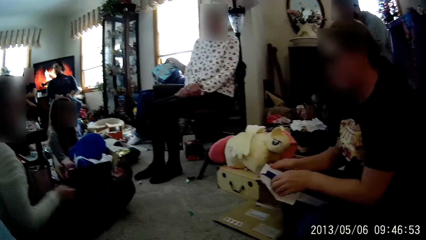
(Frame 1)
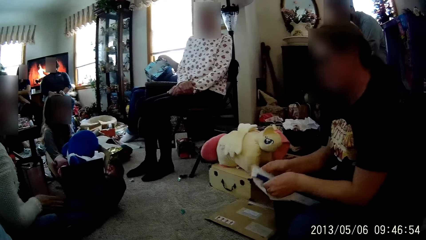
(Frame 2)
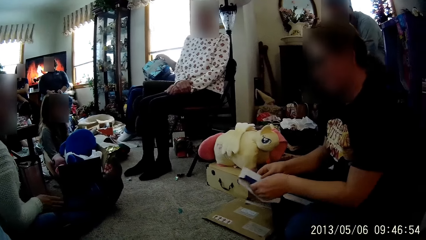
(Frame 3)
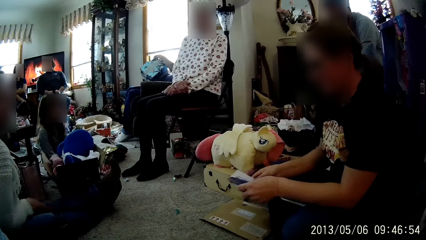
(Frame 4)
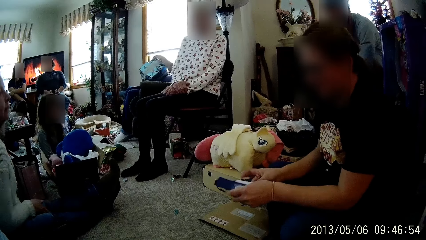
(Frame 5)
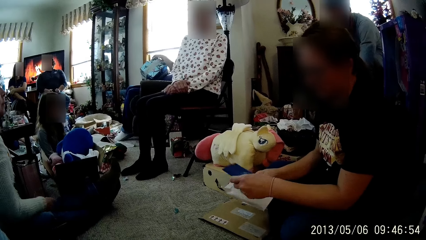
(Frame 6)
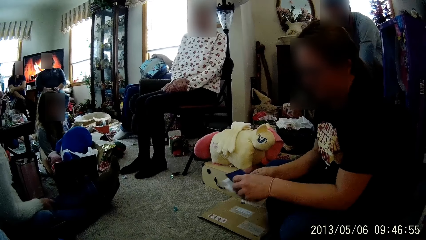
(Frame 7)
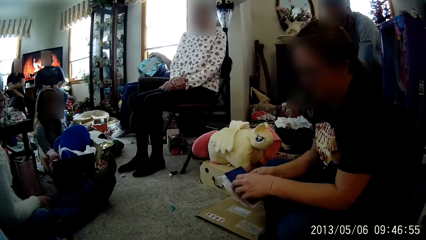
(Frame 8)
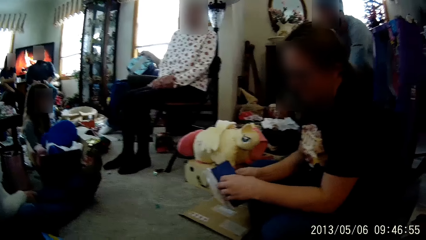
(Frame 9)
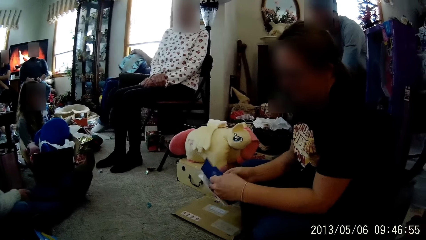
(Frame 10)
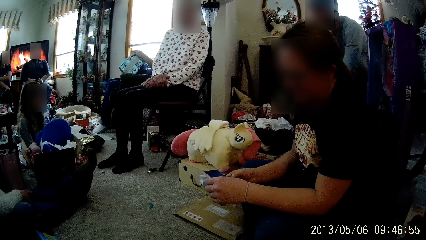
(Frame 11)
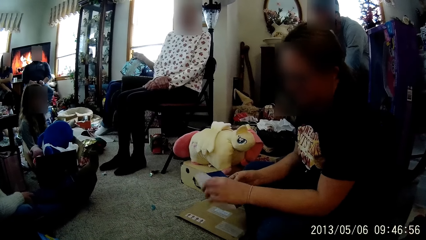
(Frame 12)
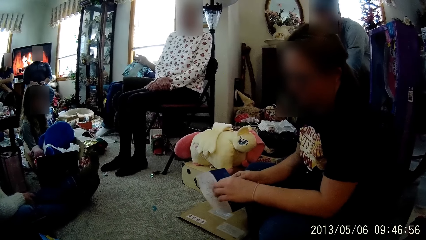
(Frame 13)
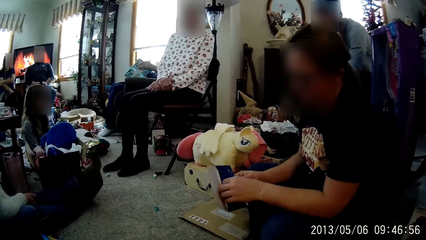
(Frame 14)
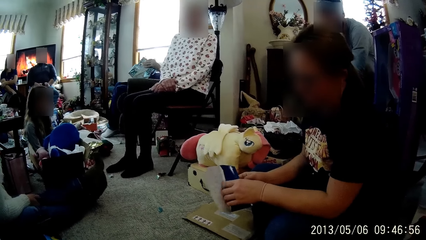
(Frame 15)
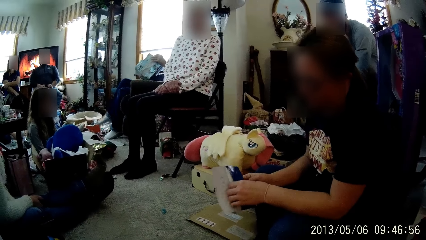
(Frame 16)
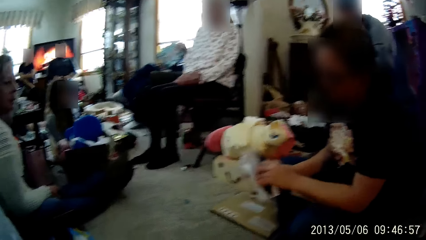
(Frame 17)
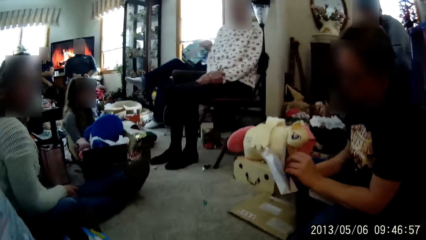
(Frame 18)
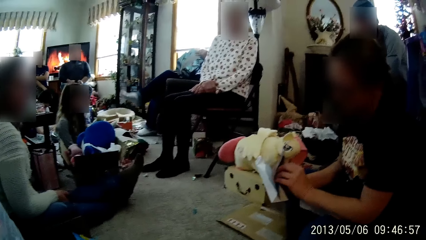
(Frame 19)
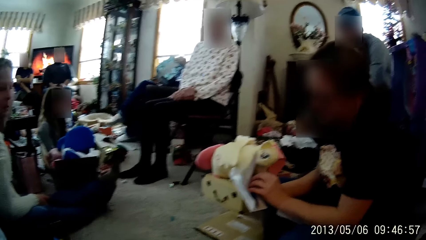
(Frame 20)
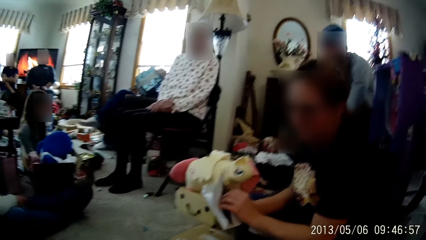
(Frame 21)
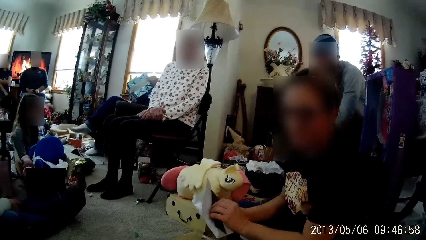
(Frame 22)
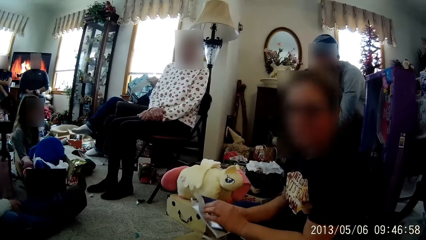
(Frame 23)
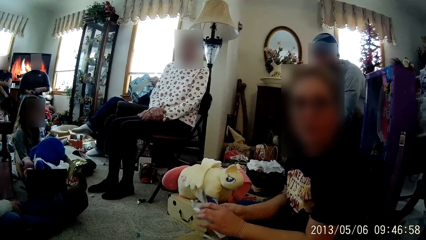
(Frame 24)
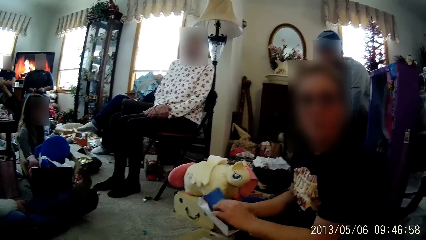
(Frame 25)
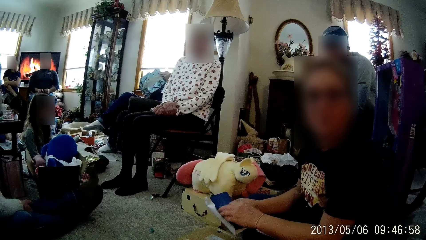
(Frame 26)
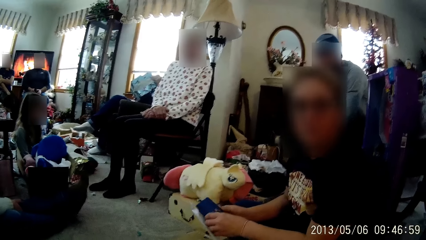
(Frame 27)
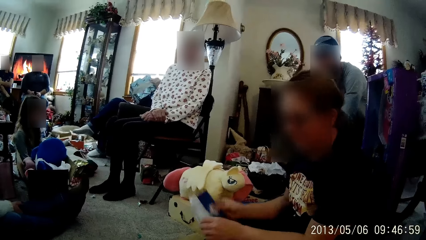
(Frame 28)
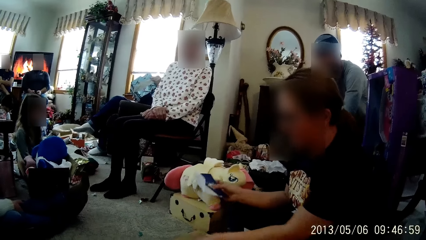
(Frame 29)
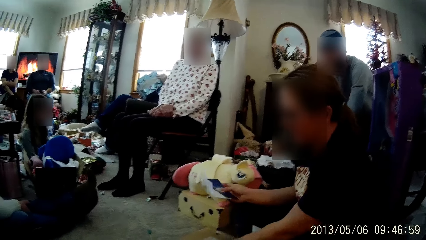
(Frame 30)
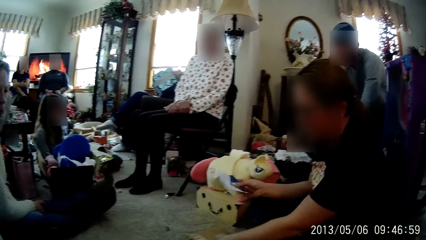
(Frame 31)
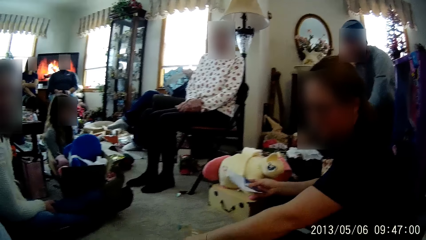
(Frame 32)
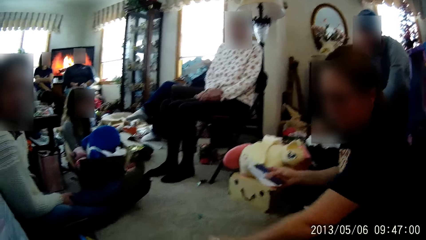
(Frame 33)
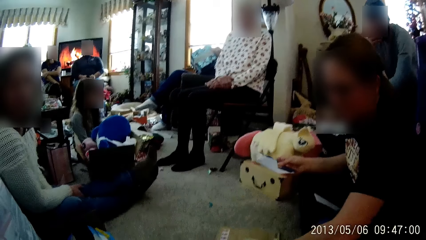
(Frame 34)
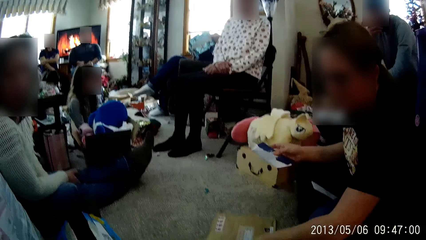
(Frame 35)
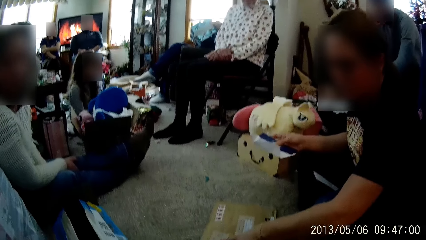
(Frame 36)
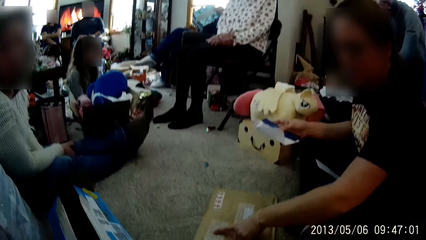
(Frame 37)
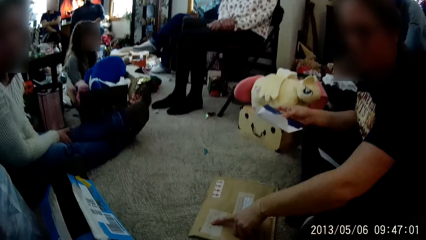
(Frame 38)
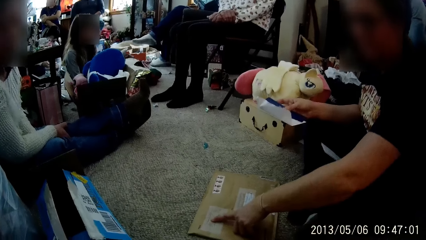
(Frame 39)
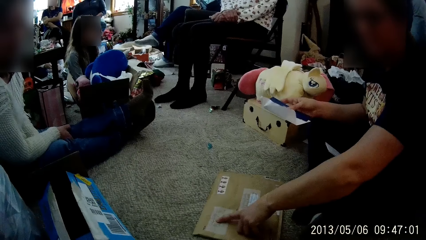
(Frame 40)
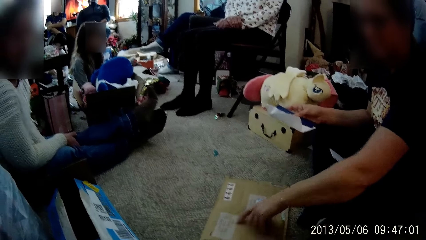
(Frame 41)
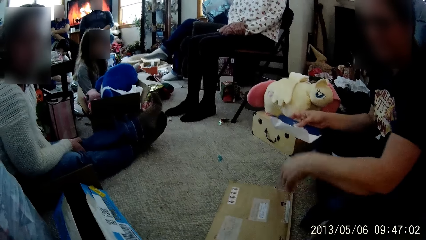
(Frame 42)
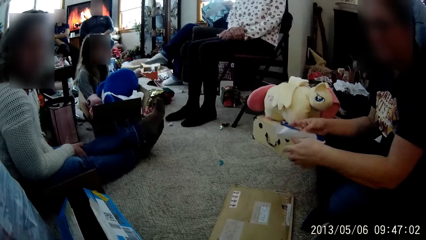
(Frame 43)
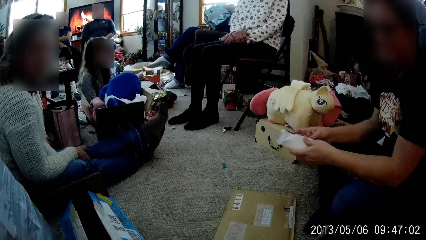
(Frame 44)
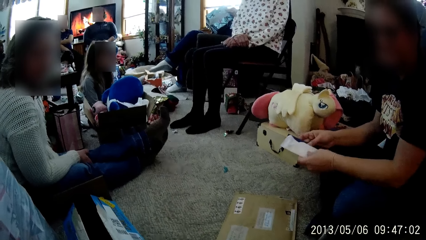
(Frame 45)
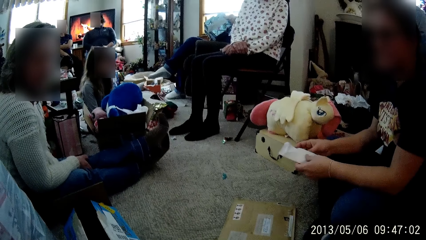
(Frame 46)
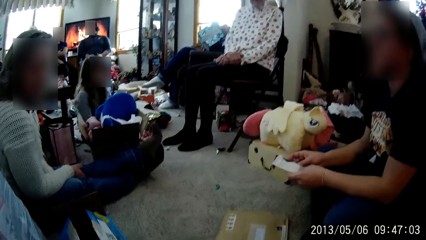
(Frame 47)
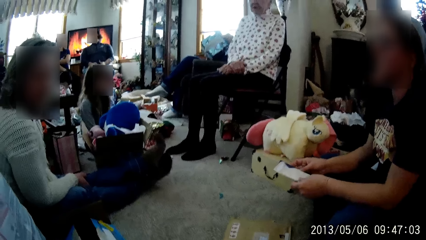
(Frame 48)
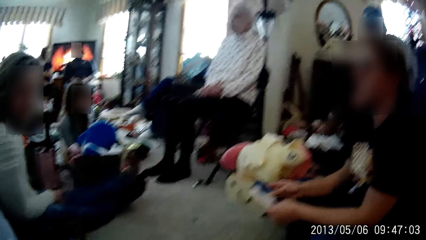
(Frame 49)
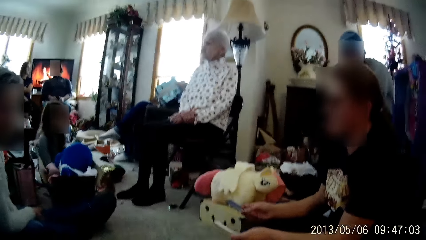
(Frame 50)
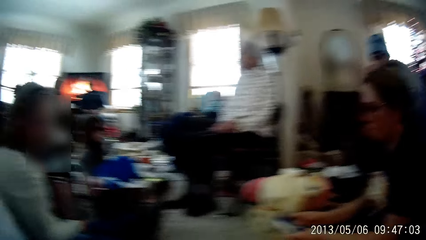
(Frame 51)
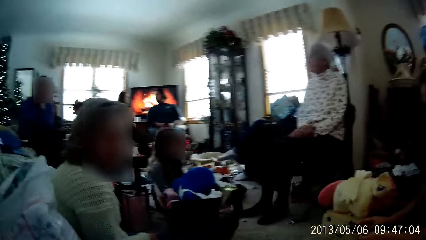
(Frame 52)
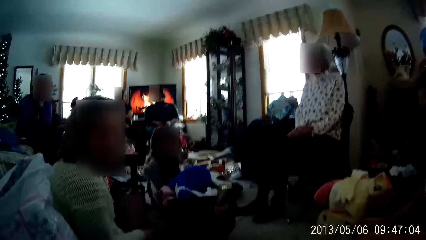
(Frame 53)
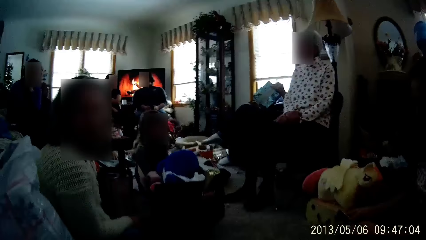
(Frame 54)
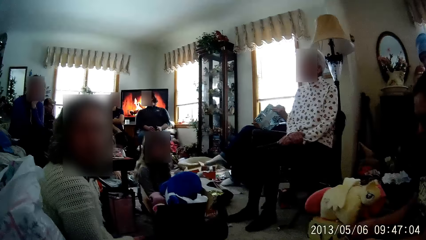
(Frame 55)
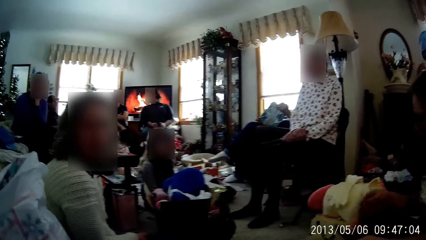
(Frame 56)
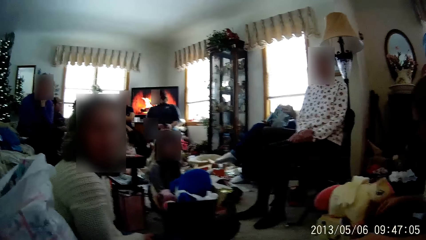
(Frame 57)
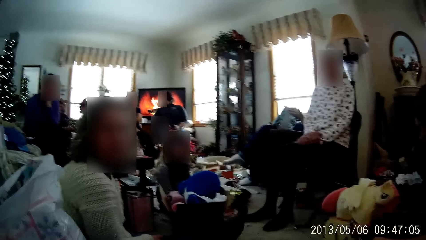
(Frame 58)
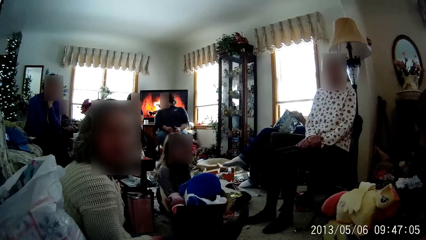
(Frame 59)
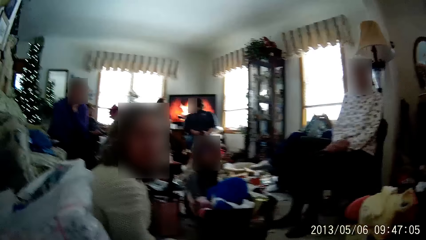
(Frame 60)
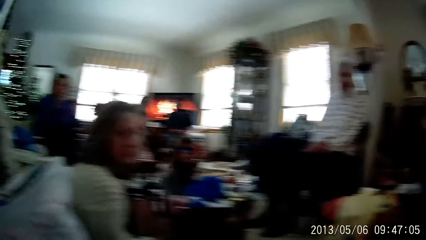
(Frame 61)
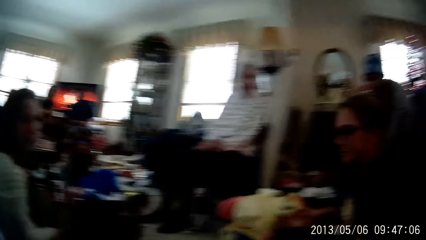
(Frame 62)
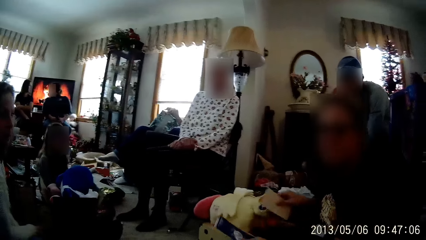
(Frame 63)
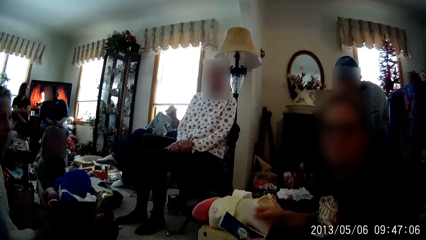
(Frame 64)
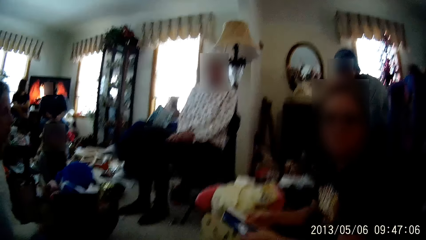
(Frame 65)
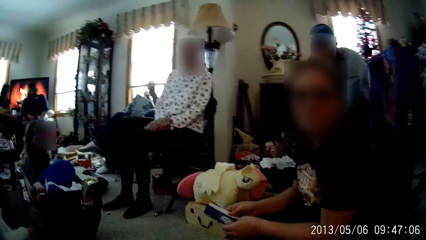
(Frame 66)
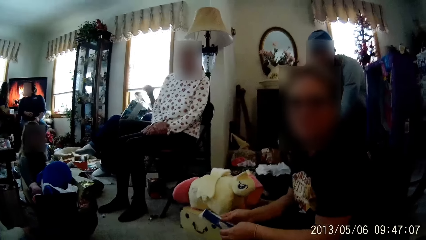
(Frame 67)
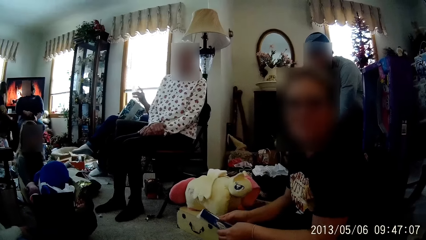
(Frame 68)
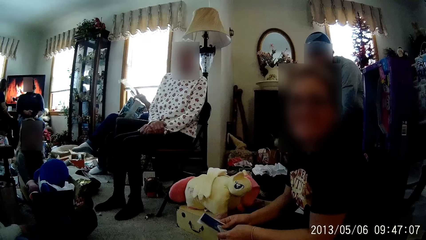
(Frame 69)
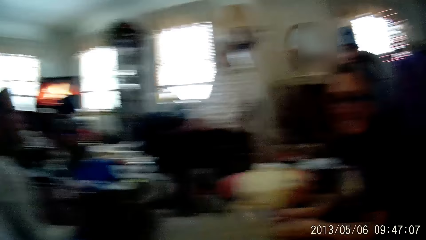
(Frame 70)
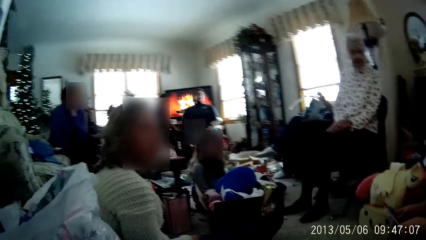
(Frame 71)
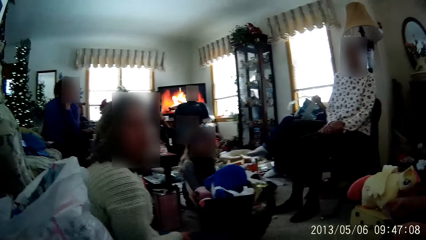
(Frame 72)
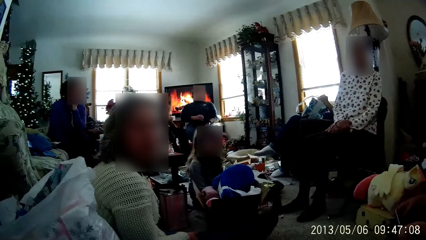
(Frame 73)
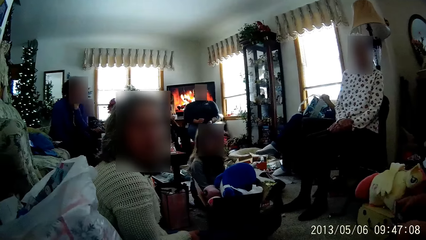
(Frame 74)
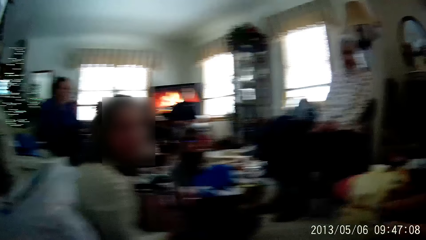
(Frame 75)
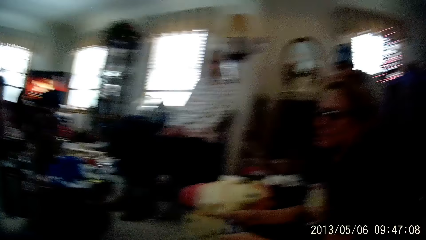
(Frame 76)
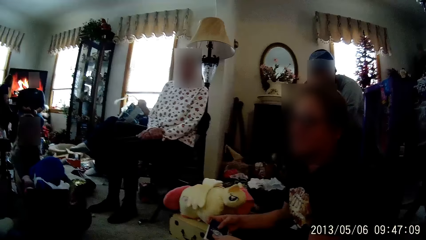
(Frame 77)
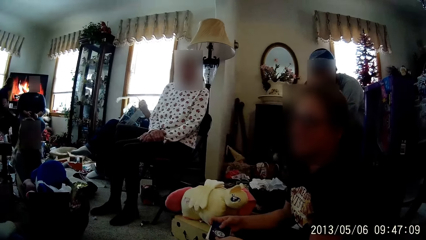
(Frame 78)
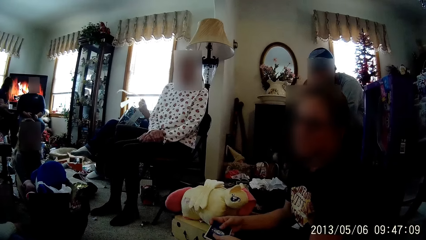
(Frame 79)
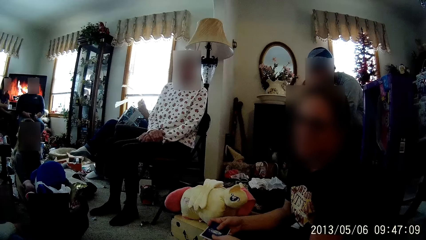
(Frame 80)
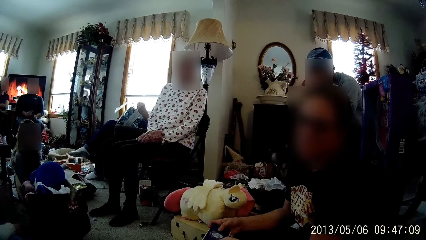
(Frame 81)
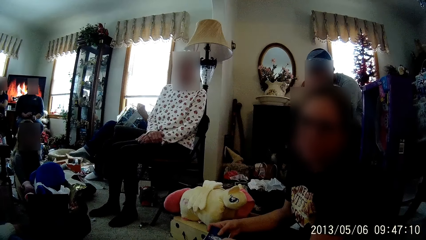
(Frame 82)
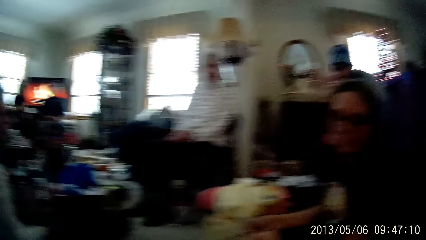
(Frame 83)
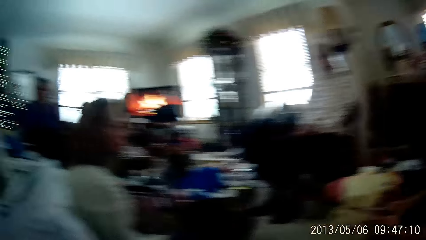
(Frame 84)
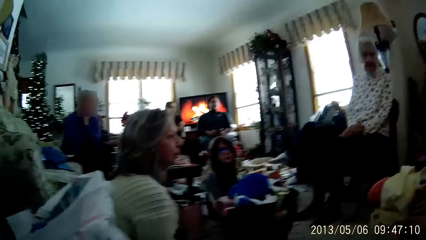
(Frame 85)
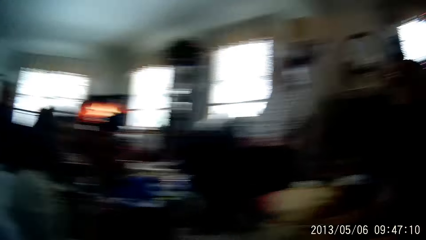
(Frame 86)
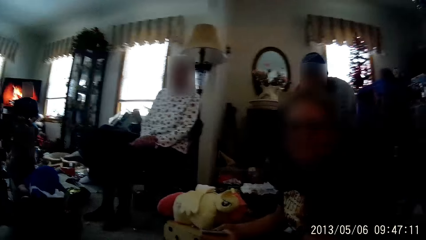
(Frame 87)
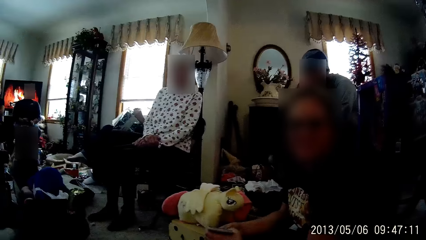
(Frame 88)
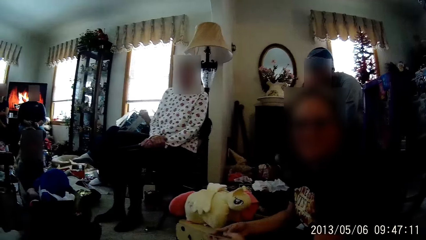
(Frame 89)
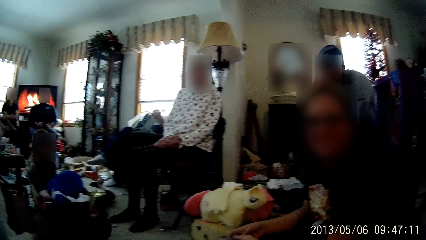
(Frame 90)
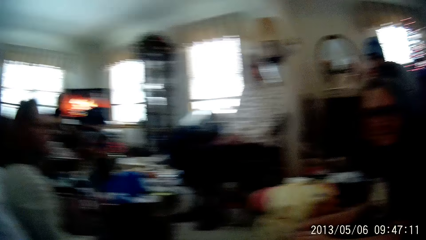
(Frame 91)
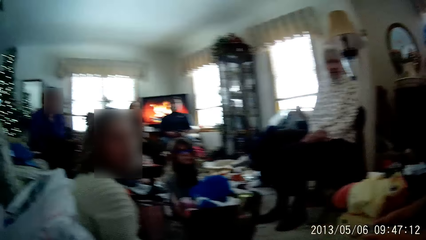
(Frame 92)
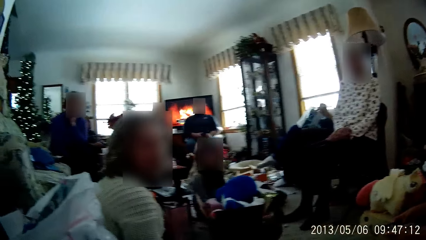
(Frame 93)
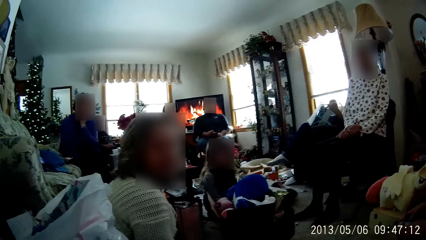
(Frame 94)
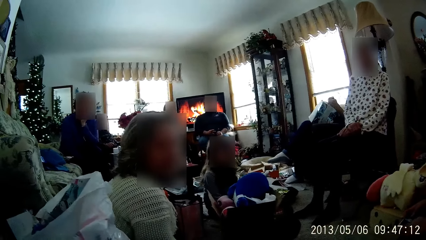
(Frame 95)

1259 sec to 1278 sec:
A person drops some papers near another person. The other person opens an envelope. She talks to the camera wearer. She touches a box and removes her hands from the box. She flips the envelopes.
